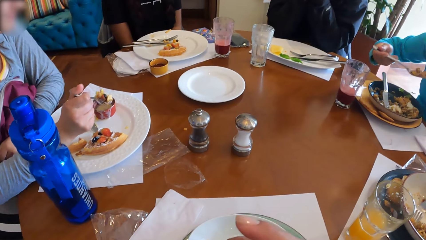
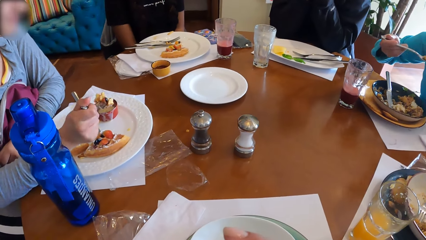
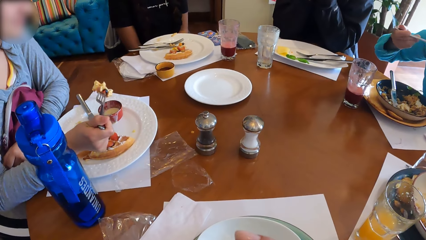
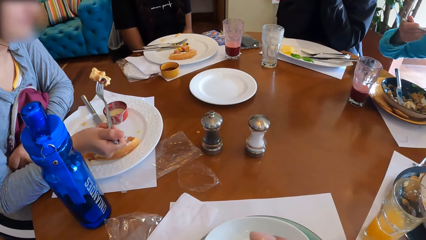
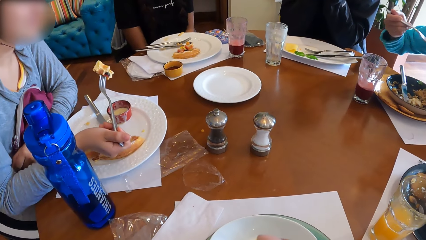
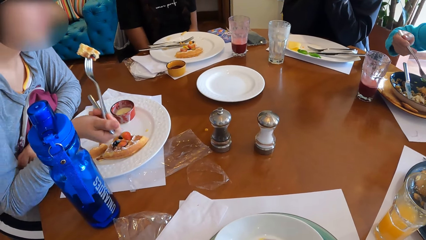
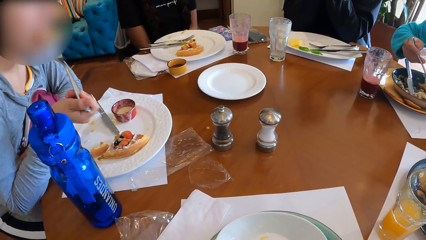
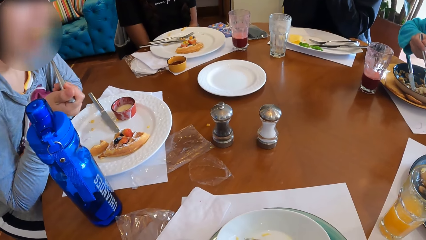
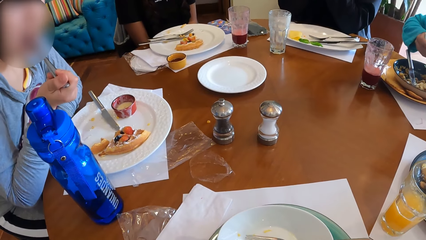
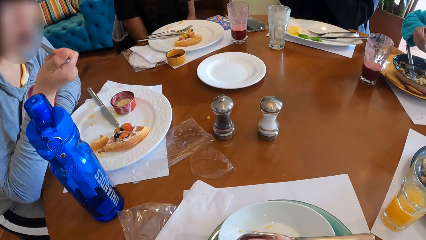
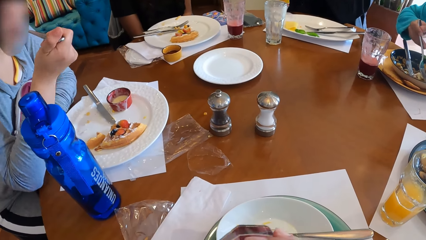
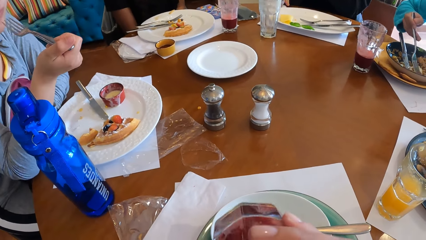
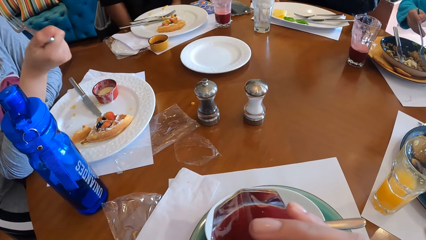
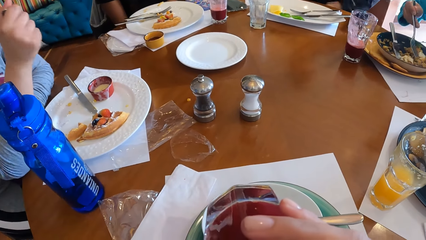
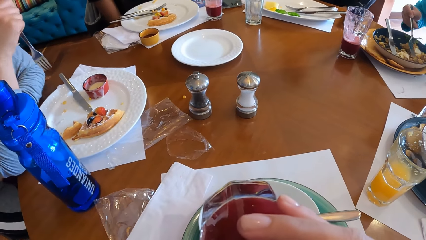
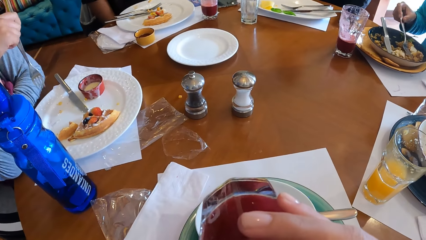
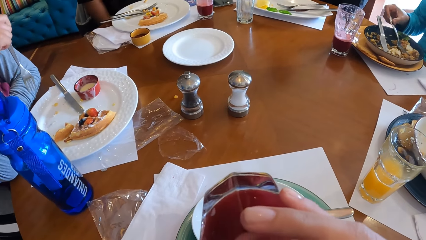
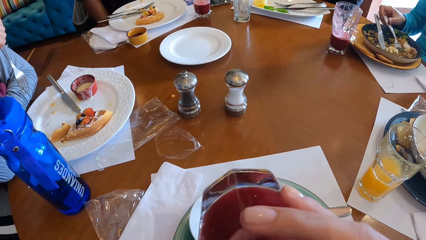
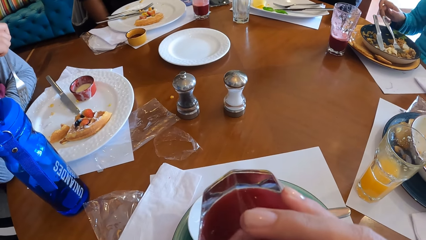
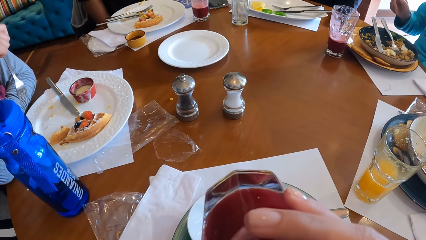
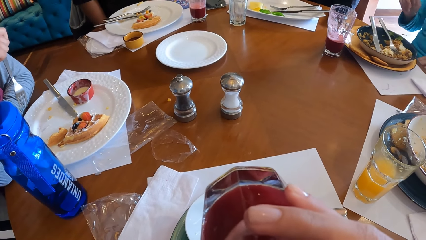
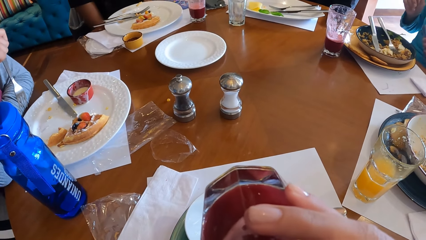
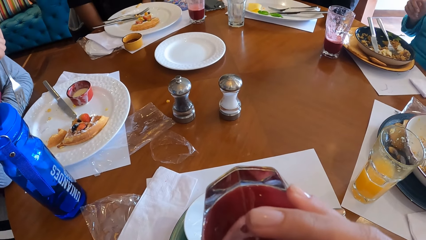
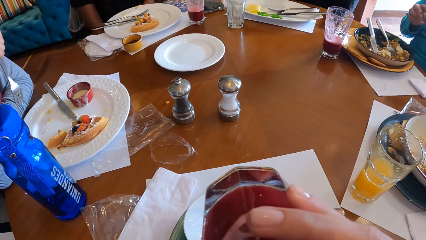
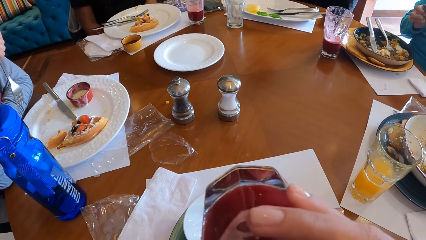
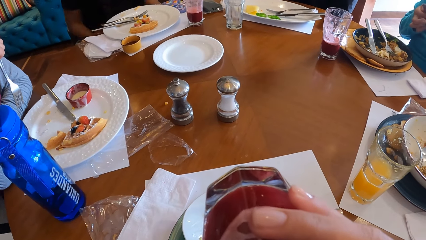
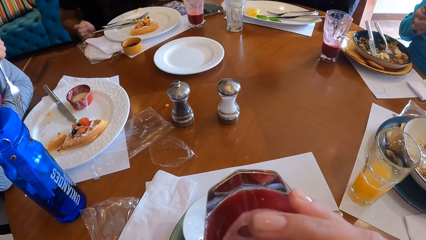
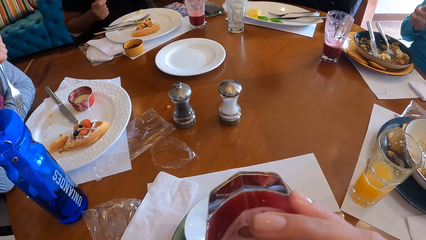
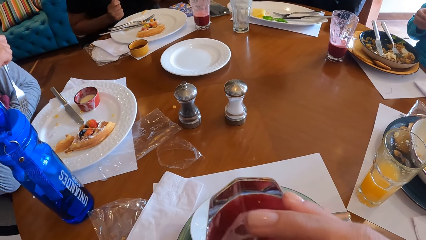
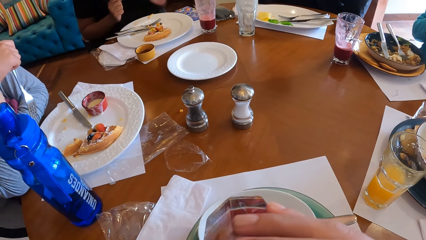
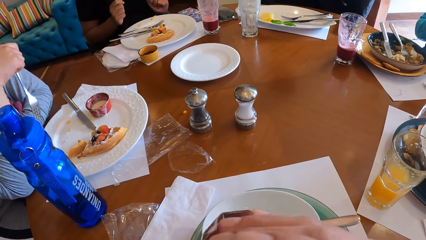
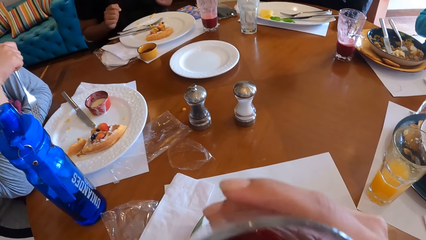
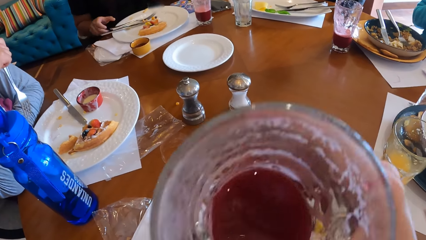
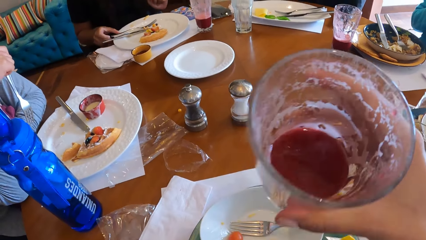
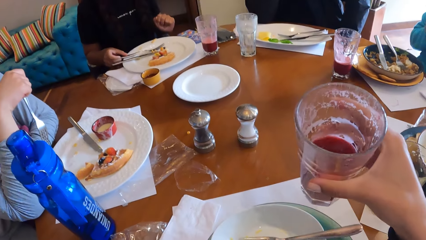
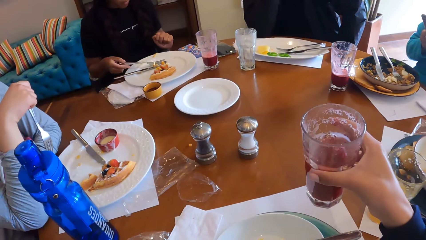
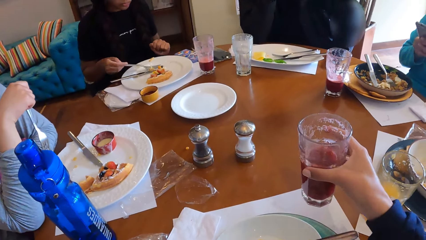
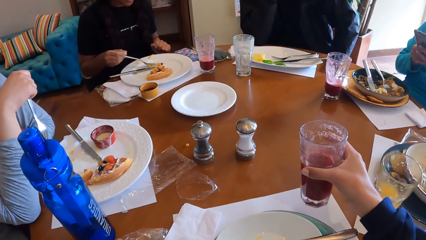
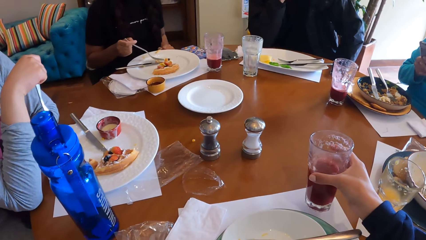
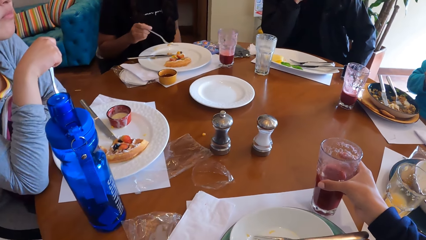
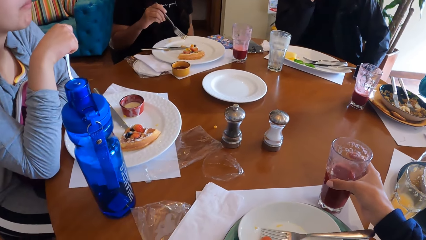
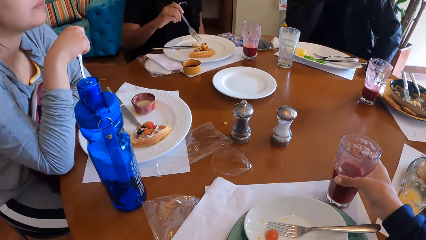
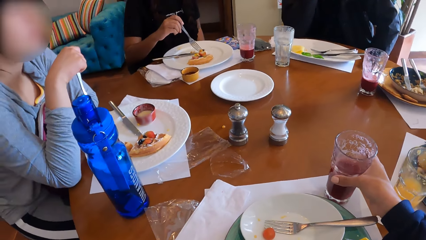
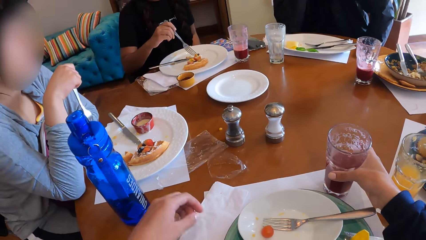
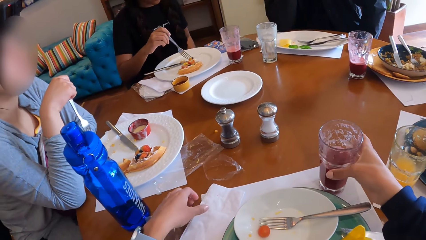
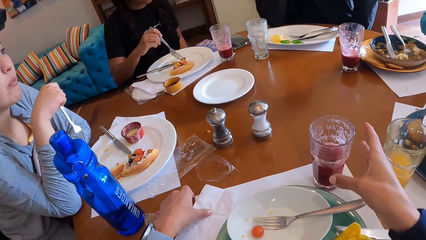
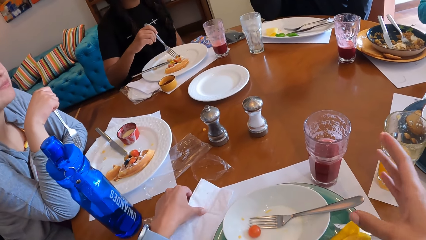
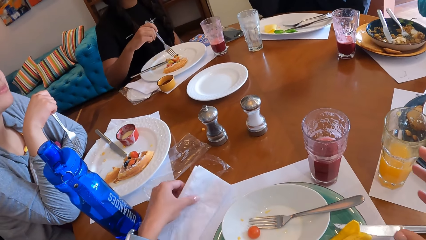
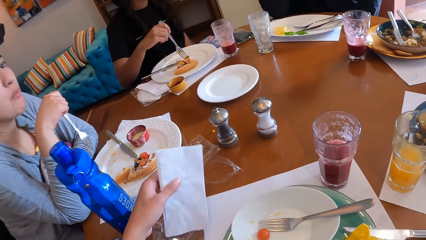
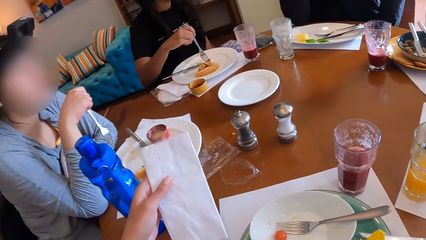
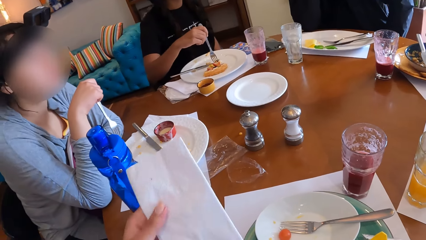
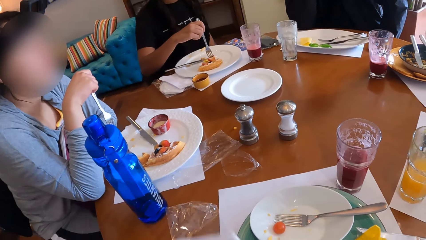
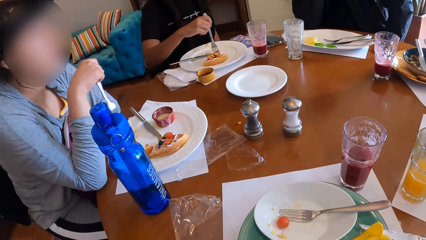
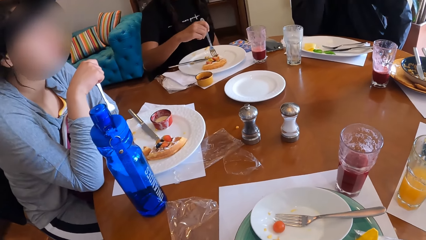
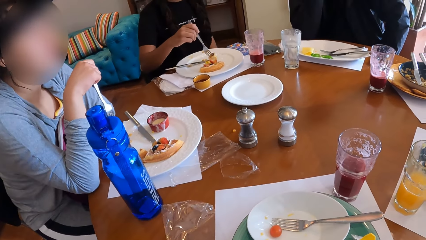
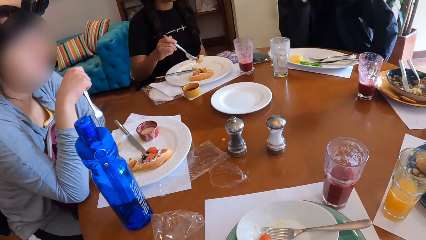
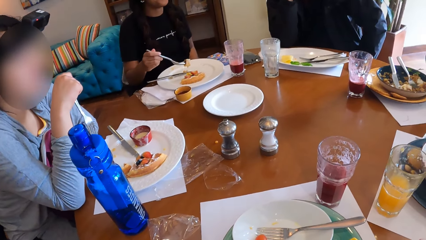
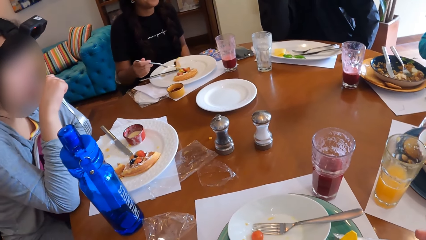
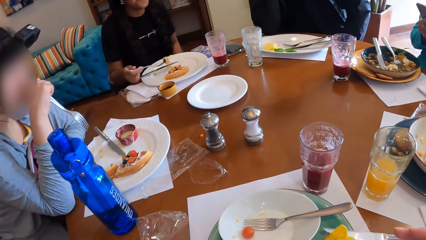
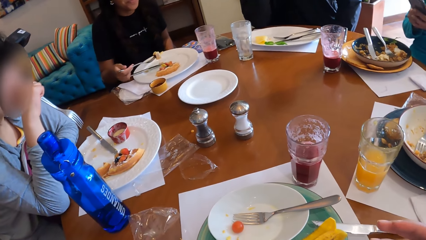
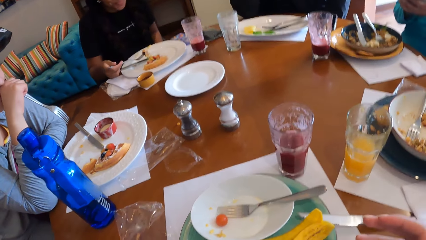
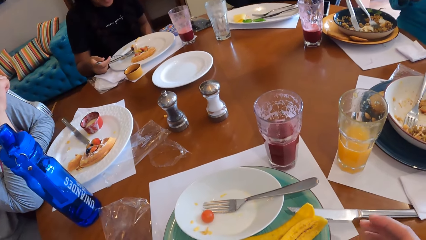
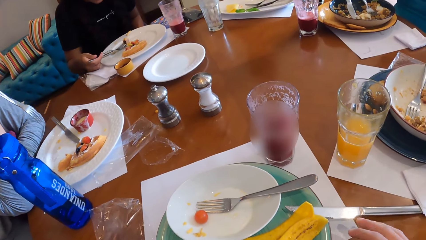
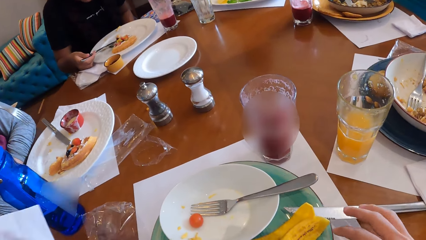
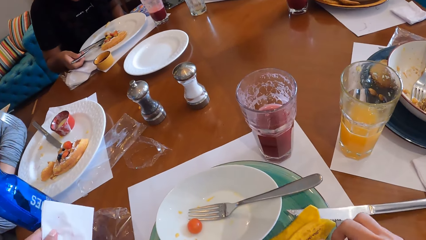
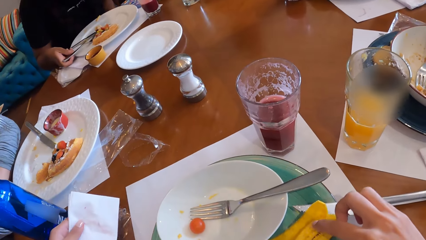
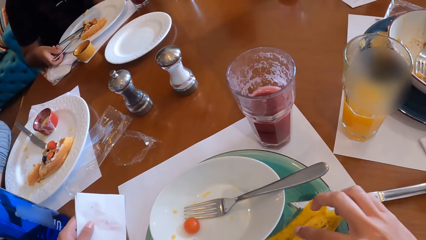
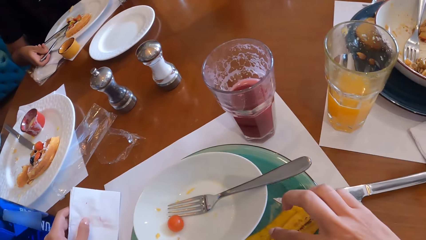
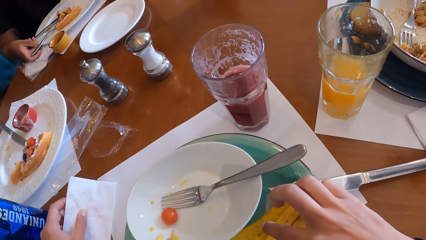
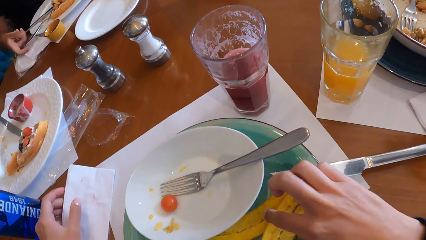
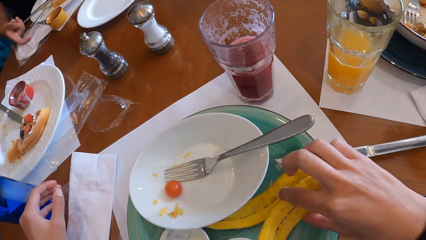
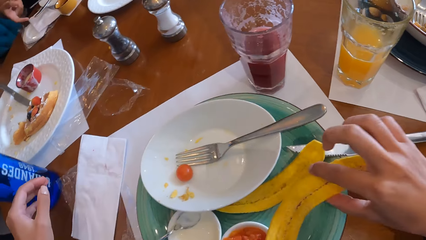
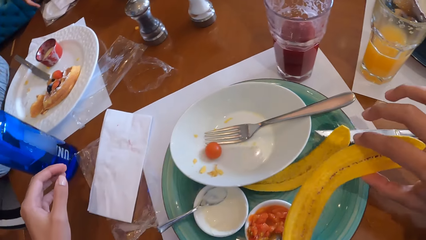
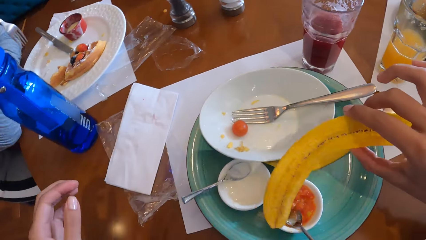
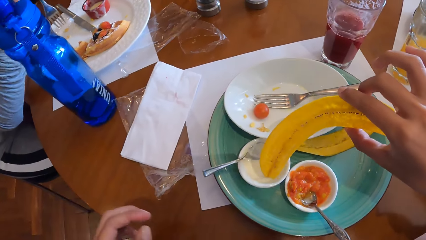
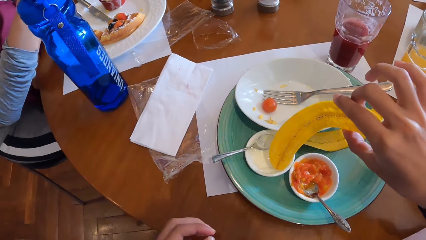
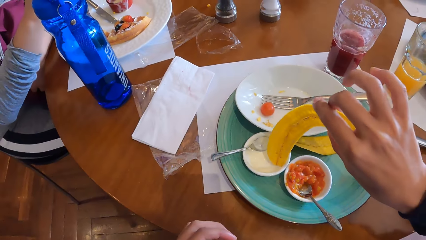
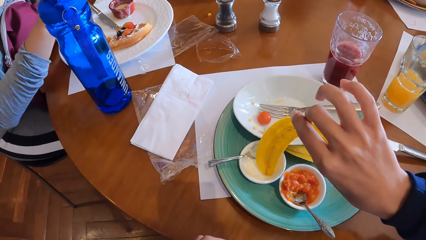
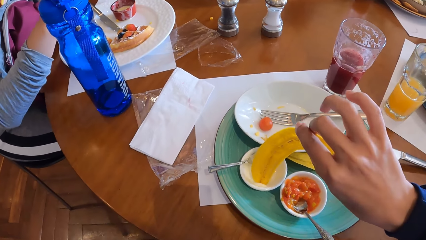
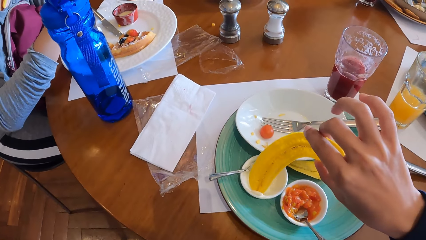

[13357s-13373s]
A woman eats the food with the fork in her right hand. The camera wearer drinks juice from the cup in his right hand. Another woman eats the snacks with the fork in her right hand. The first woman drops the fork in her right hand on the plate. She holds a phone with her left hand and operates the phone with both hands. A third woman picks up the fork from the plate with her right hand. The camera wearer drops the cup on the table with his right hand. He picks up the serviette on the table with his left hand. The third woman picks snacks from the plate with the fork in her right hand. The camera wearer wipes something. He drops the serviette on the table with his left hand. He picks a plantain chip from the plate with his right hand.
